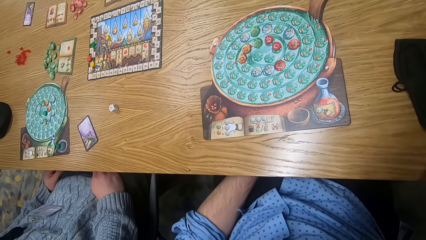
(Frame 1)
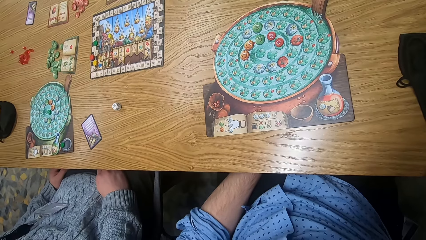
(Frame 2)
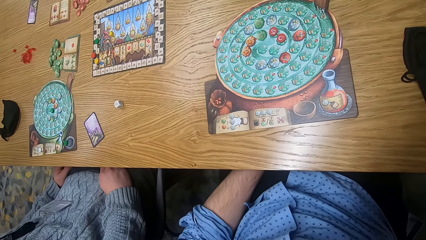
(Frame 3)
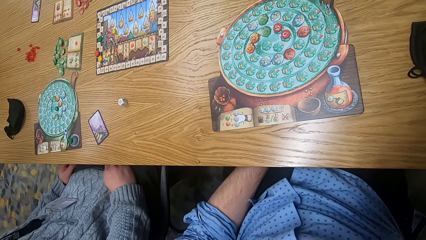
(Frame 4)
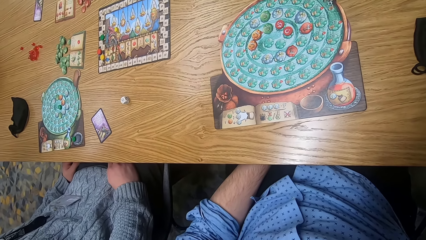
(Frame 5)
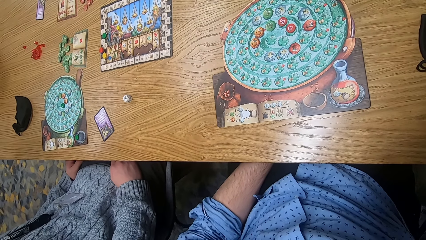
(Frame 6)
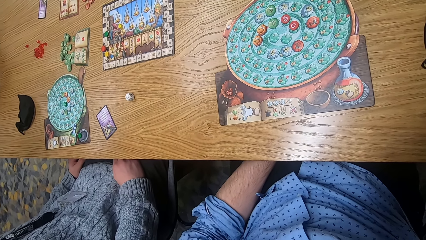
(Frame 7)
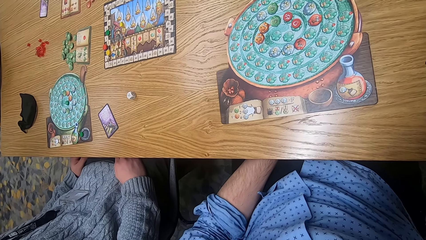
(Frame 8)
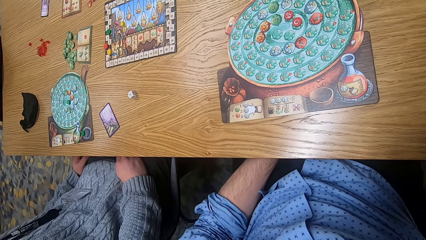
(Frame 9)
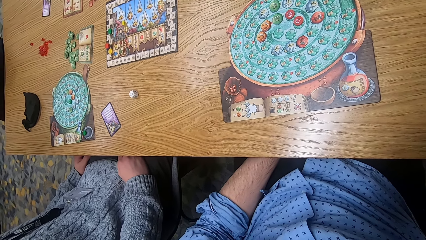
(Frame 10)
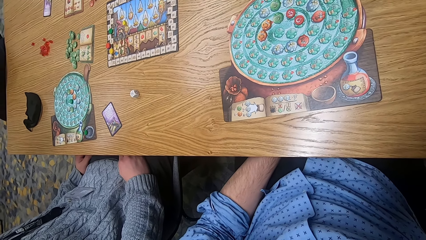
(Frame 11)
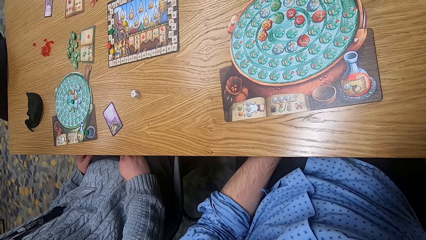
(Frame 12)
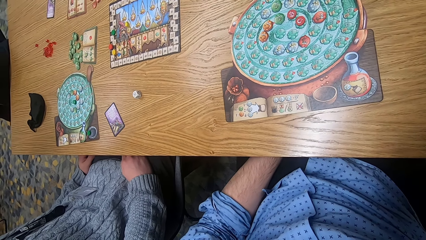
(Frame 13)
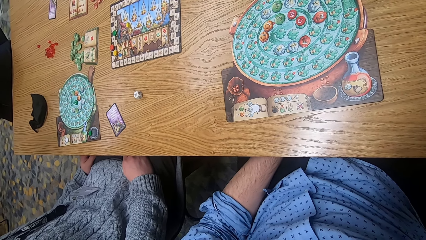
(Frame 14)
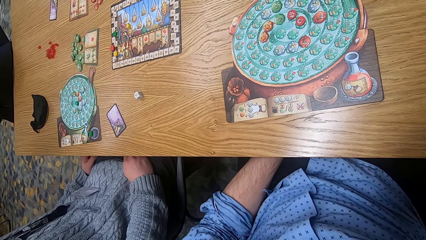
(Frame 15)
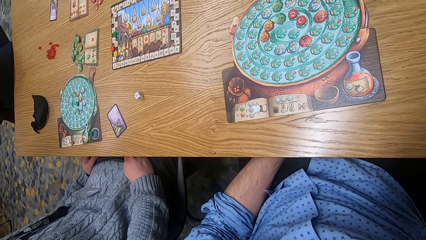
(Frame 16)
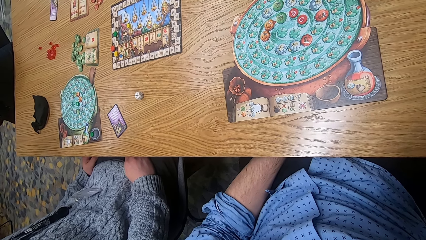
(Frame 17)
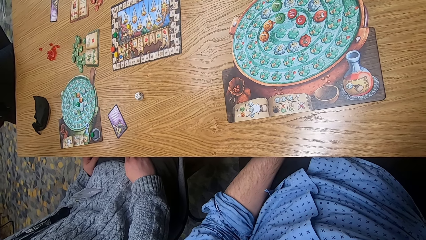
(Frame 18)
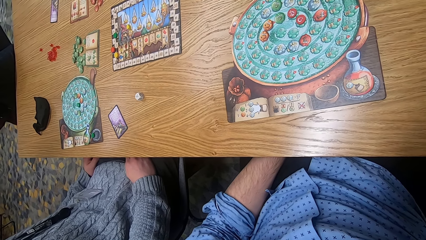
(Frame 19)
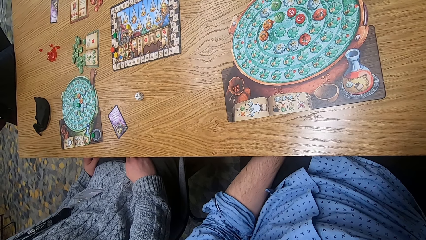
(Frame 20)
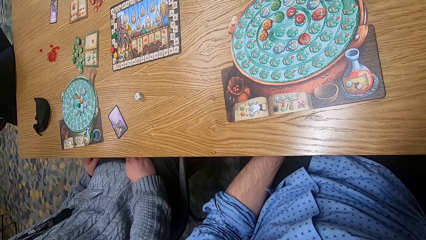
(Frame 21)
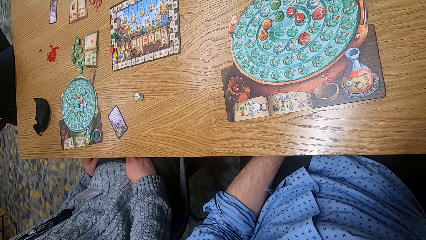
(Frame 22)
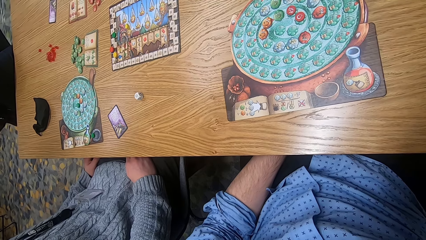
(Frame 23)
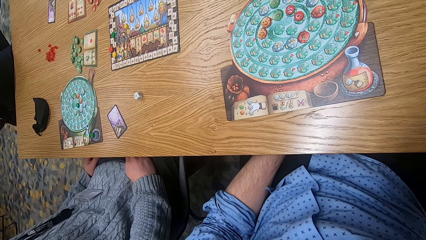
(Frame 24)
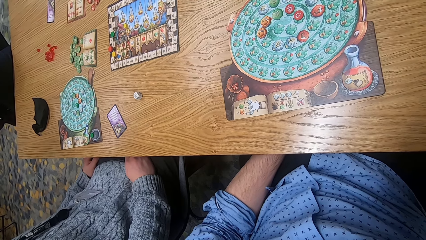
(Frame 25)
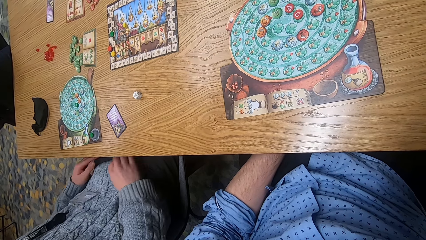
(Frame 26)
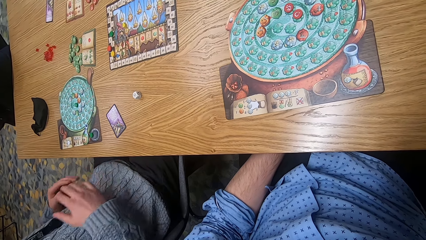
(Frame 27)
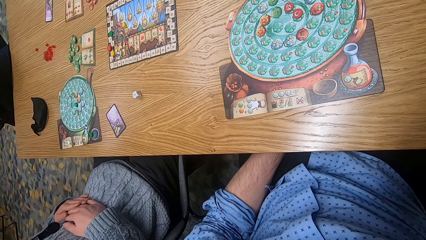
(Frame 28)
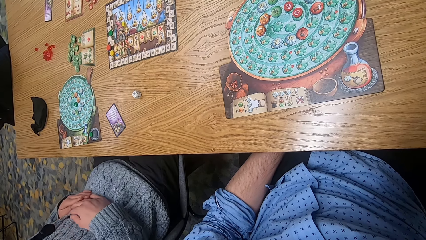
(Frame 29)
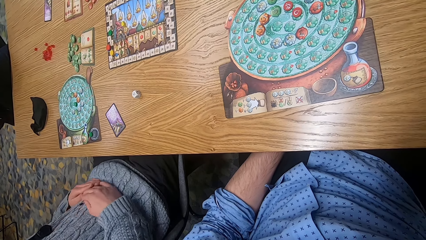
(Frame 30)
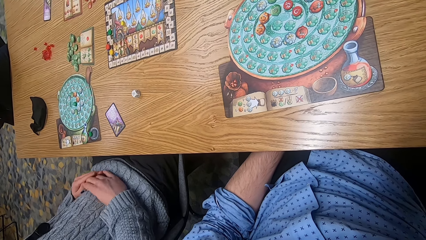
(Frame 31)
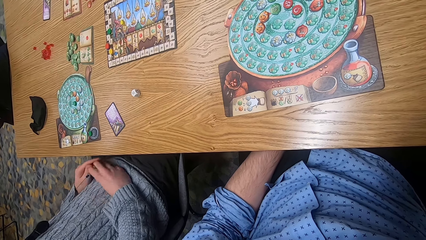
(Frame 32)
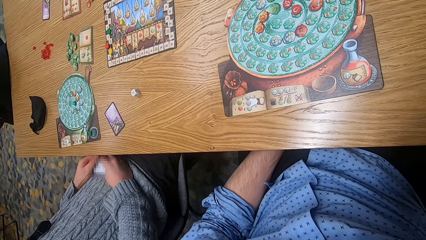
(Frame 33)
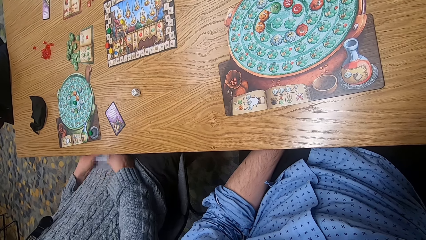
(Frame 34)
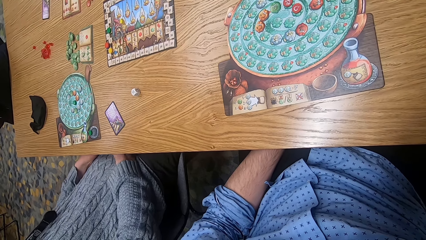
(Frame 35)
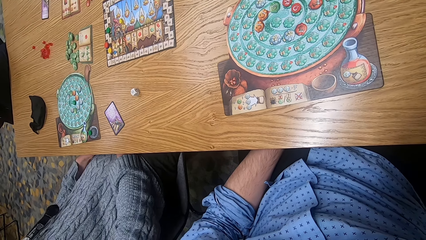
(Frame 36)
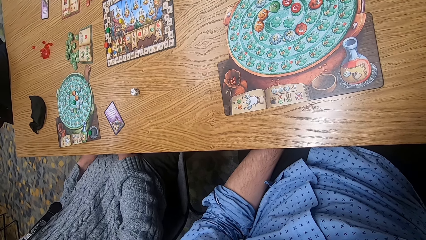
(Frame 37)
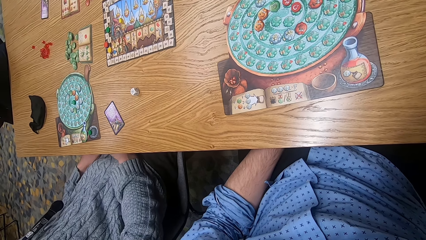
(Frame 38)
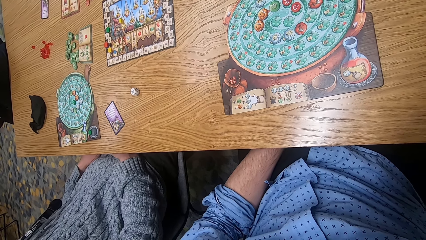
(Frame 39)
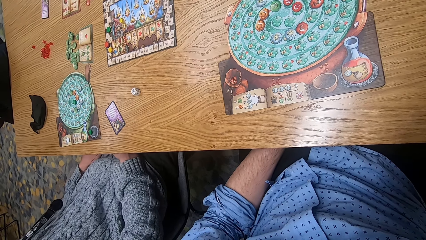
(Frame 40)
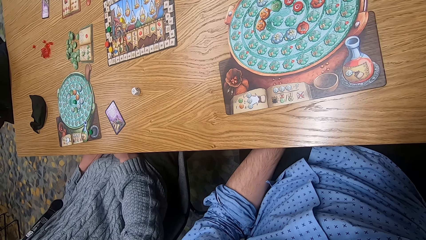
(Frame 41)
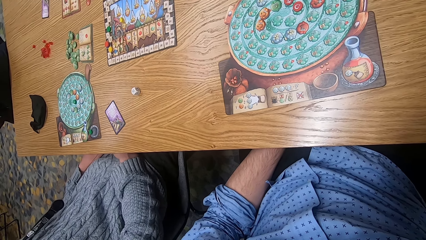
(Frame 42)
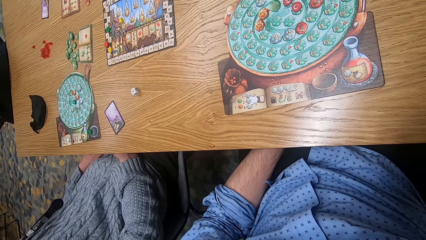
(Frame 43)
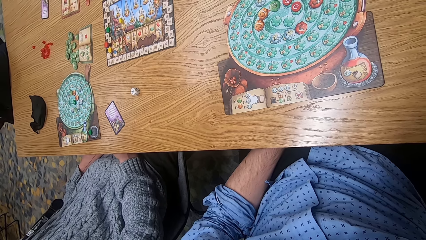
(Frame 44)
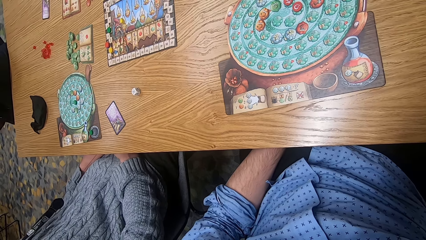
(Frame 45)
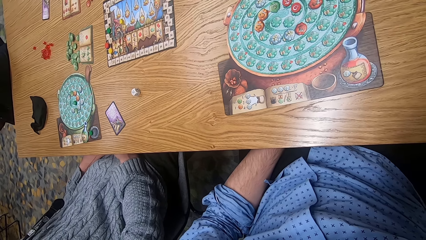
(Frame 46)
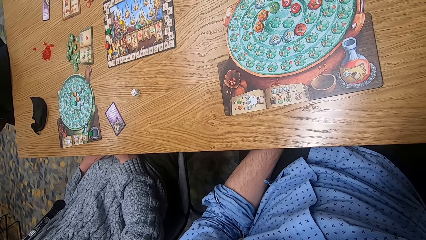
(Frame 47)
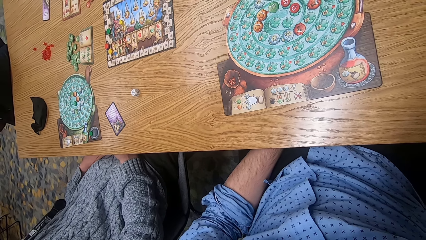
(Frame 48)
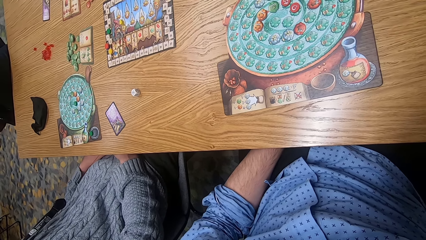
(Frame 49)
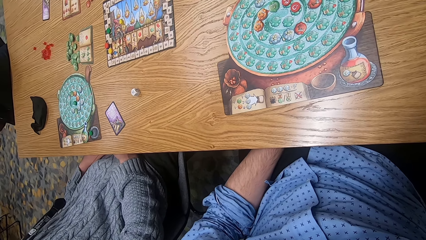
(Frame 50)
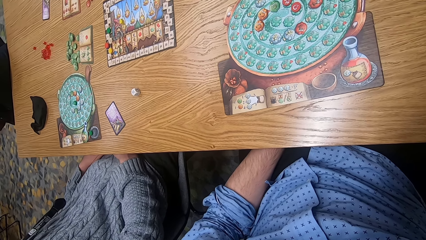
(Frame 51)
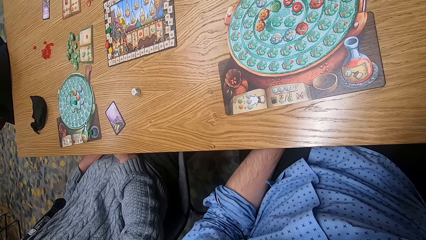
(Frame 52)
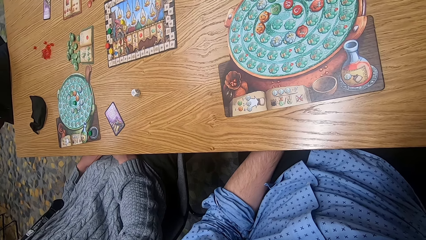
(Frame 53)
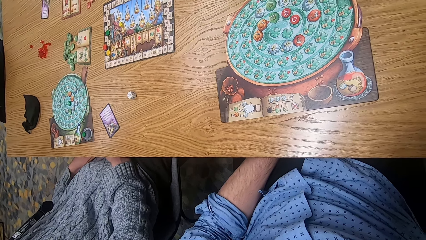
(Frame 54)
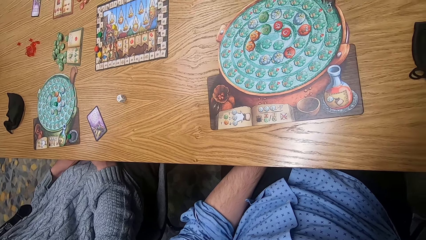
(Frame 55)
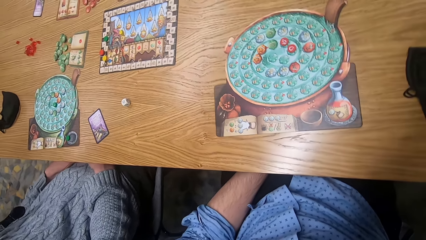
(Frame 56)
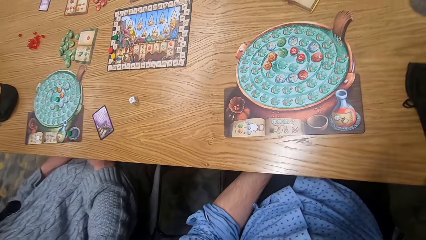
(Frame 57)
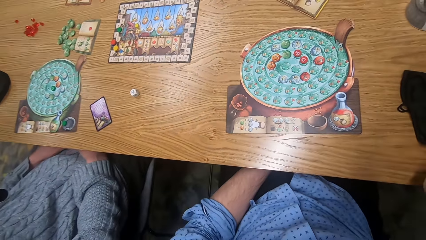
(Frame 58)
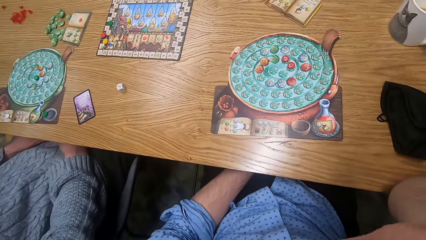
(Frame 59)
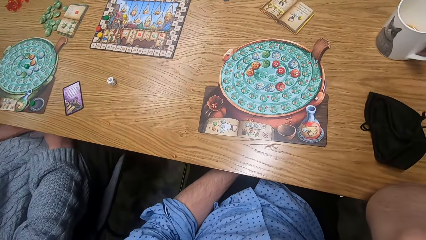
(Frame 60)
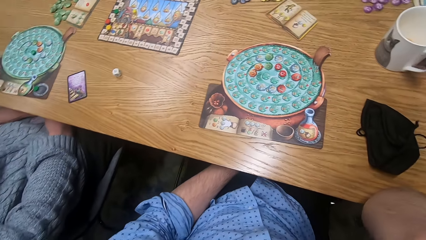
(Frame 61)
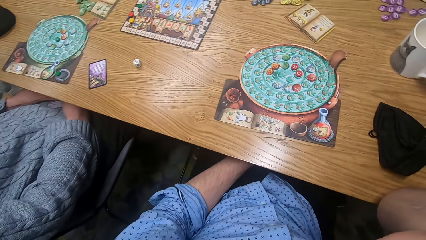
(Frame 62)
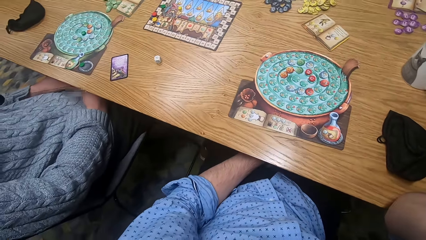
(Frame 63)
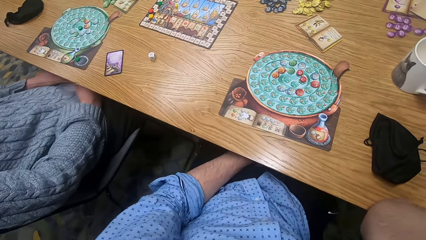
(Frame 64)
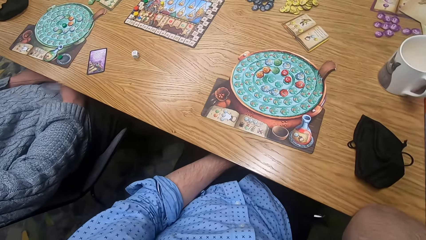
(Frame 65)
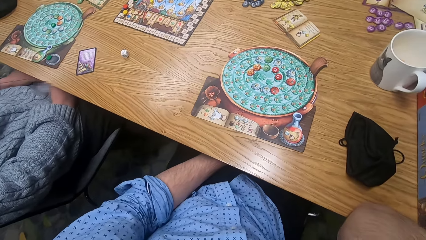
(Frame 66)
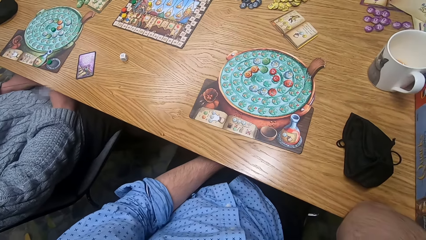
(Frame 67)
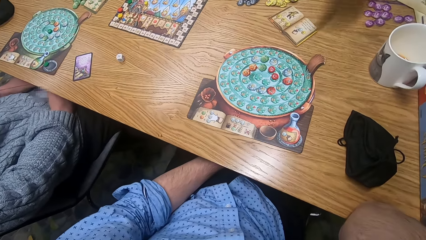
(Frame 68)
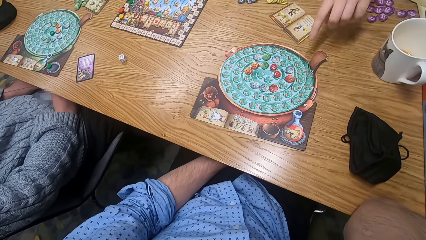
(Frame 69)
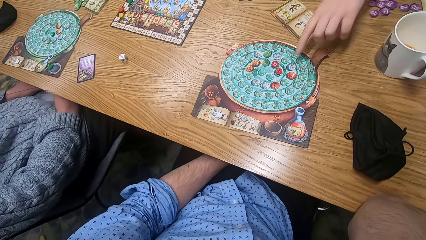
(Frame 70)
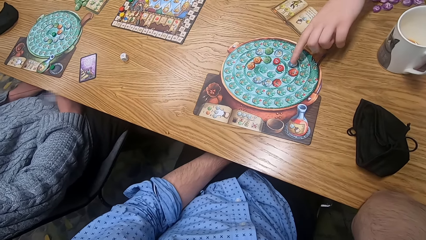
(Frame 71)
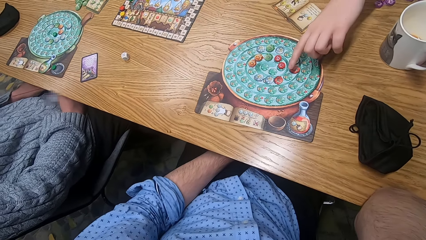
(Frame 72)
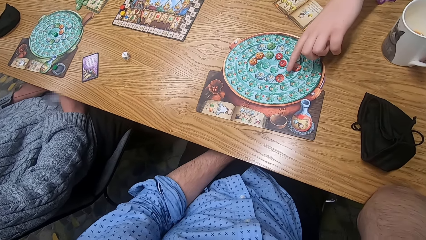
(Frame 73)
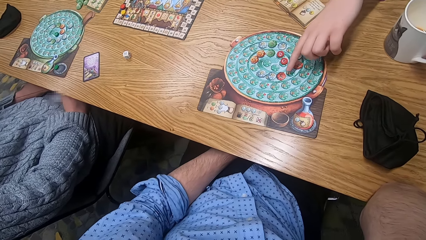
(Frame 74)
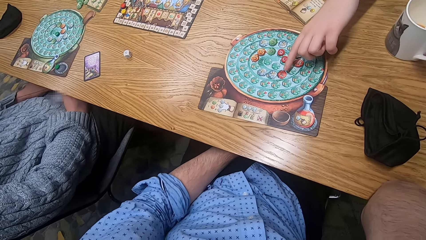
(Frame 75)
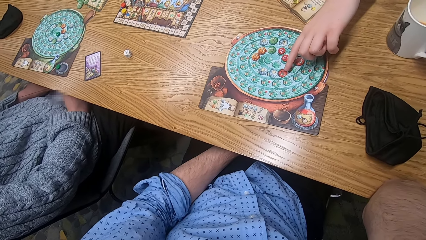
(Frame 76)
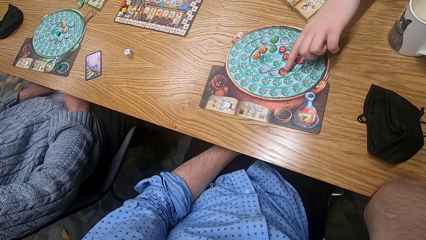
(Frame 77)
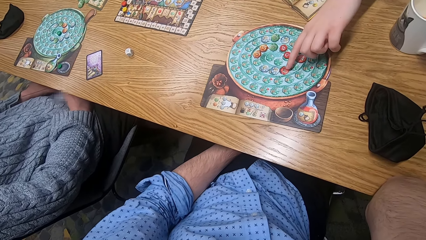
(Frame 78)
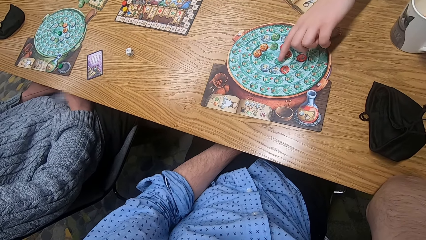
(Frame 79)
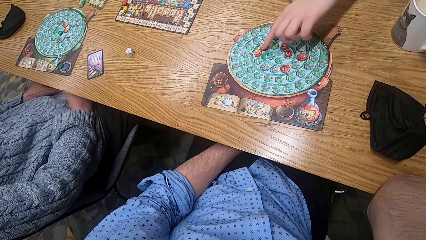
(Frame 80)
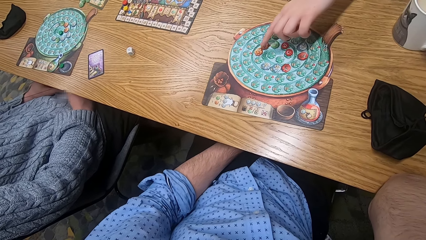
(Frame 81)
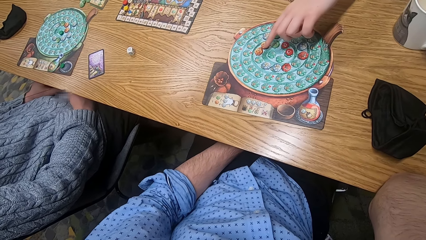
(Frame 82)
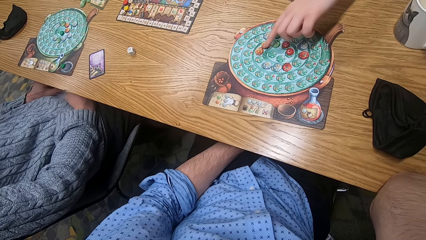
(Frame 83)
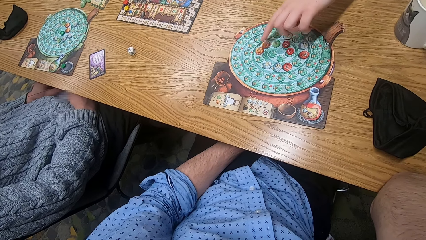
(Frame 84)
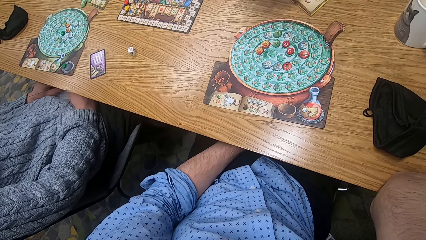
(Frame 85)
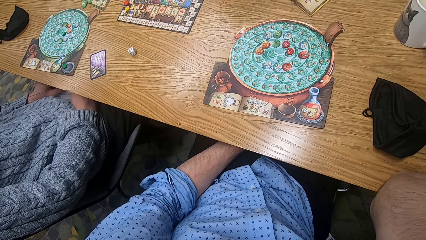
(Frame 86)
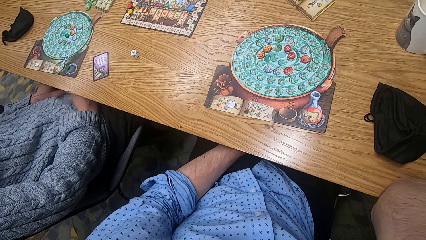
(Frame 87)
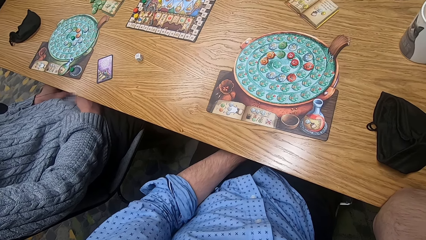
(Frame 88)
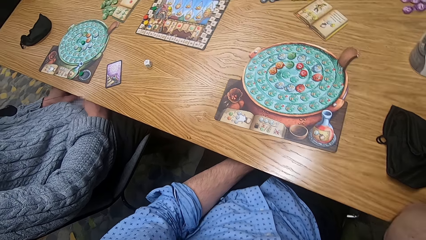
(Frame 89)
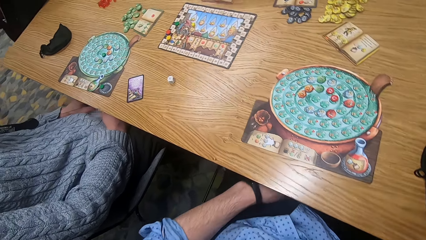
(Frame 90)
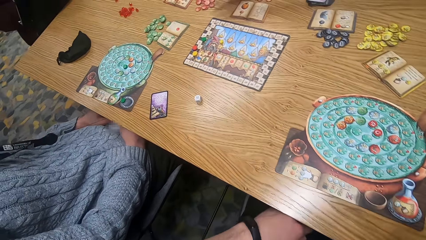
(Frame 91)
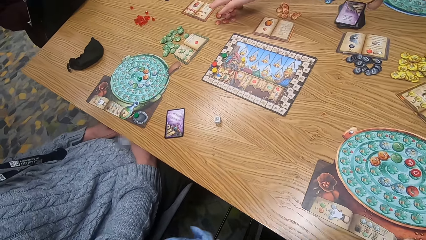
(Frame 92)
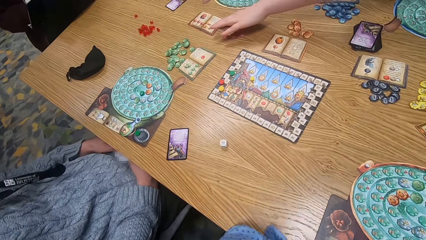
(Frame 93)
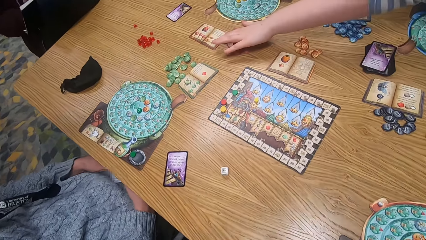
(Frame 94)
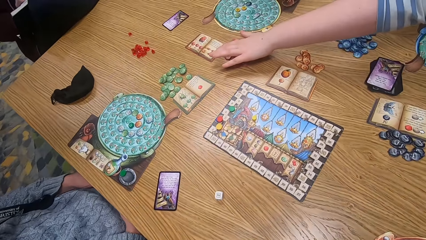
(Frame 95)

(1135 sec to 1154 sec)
A woman points at the board game on the table. The camera wearer interacts with the woman.
